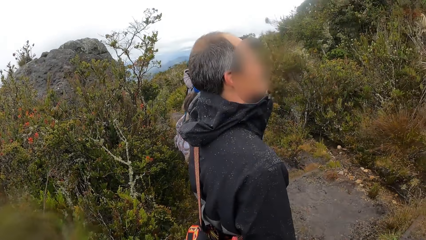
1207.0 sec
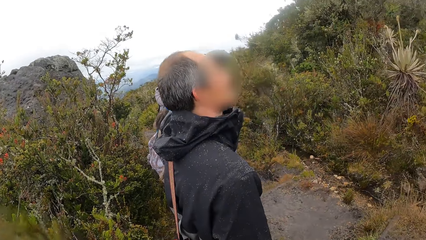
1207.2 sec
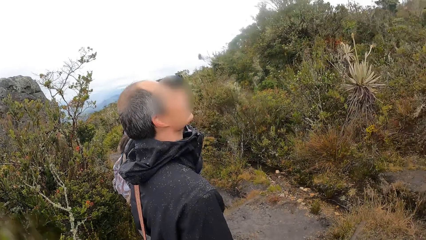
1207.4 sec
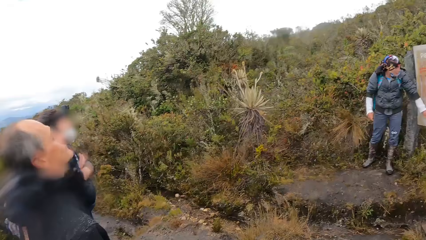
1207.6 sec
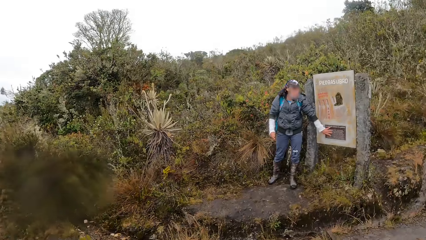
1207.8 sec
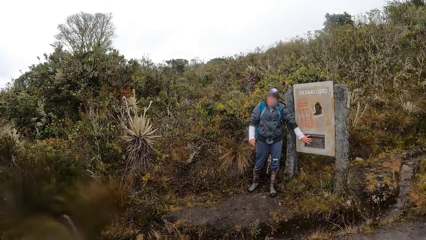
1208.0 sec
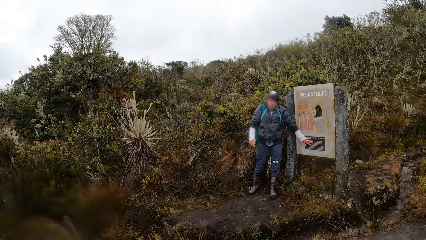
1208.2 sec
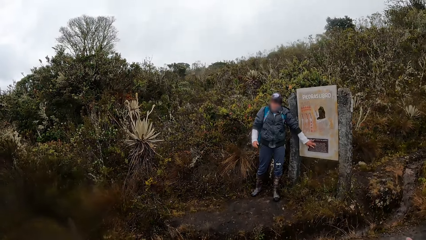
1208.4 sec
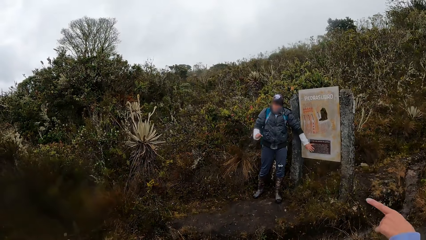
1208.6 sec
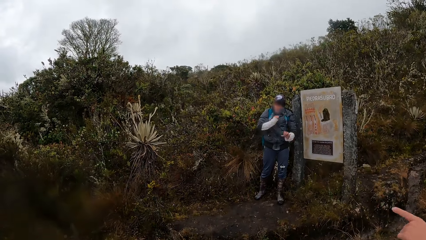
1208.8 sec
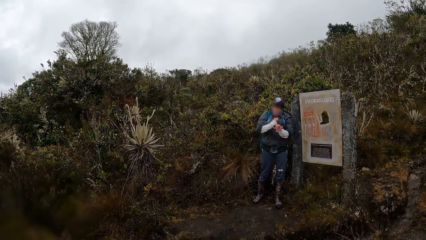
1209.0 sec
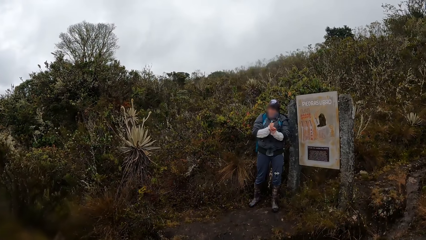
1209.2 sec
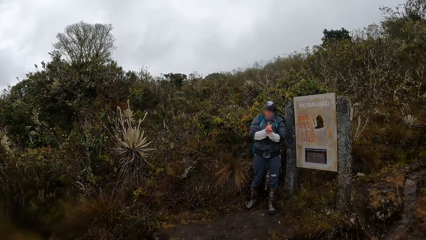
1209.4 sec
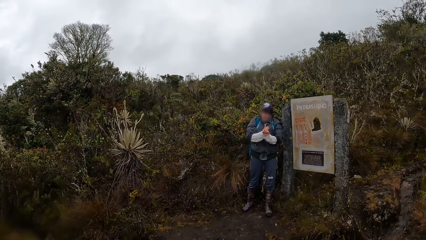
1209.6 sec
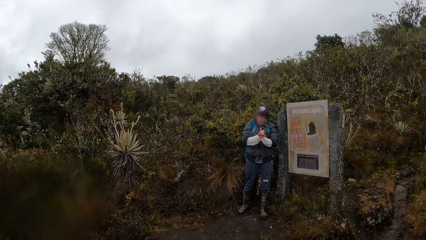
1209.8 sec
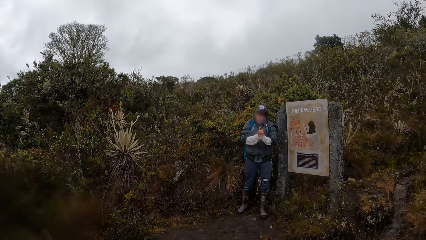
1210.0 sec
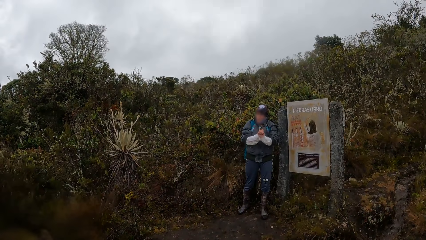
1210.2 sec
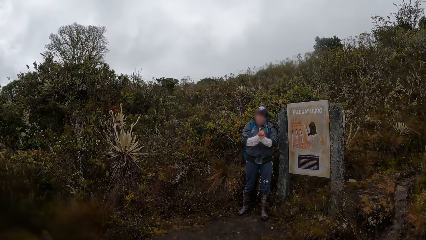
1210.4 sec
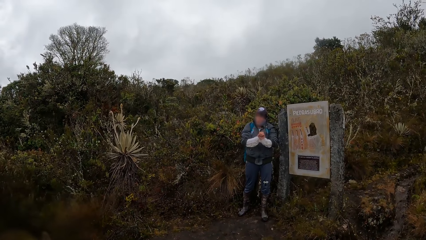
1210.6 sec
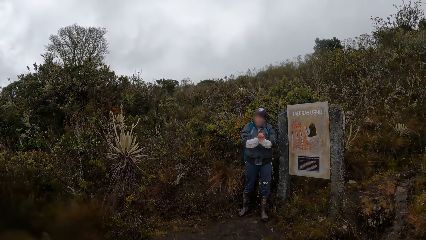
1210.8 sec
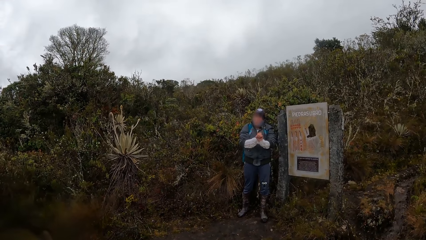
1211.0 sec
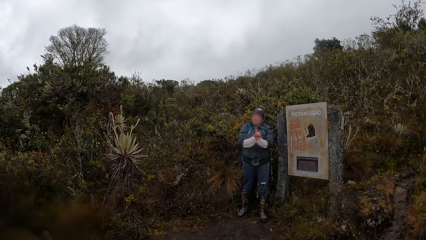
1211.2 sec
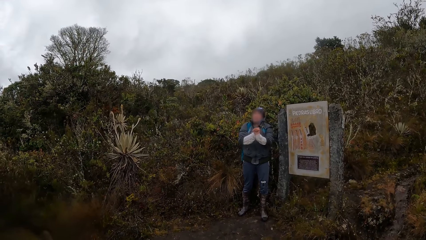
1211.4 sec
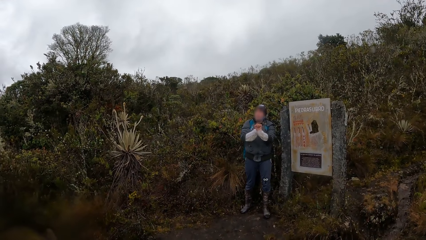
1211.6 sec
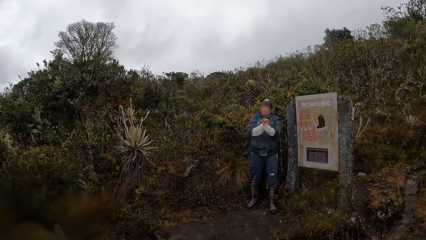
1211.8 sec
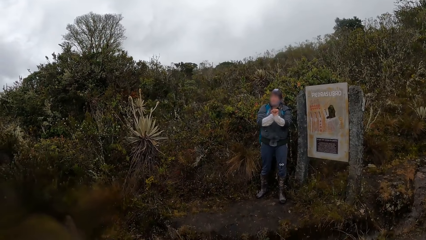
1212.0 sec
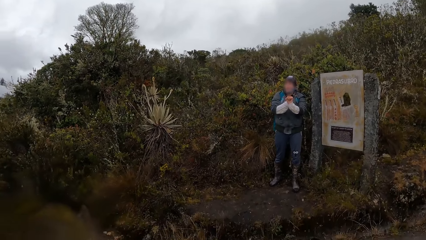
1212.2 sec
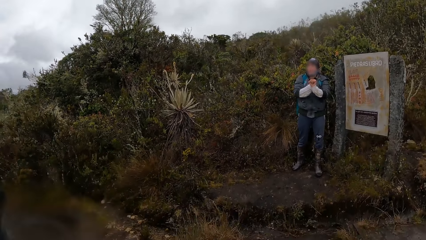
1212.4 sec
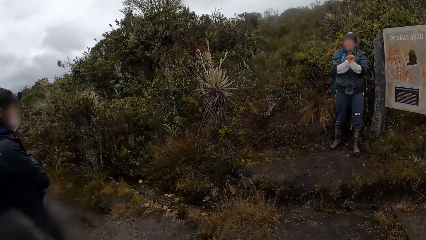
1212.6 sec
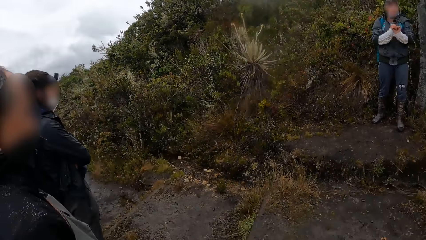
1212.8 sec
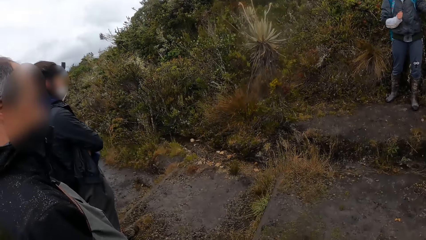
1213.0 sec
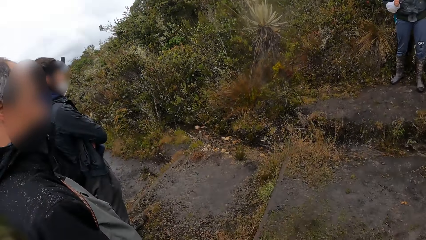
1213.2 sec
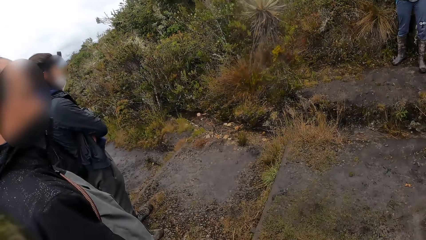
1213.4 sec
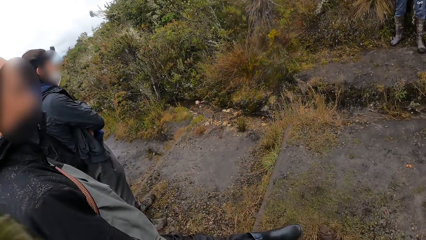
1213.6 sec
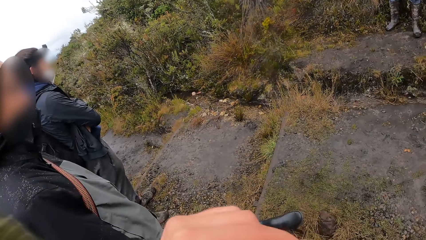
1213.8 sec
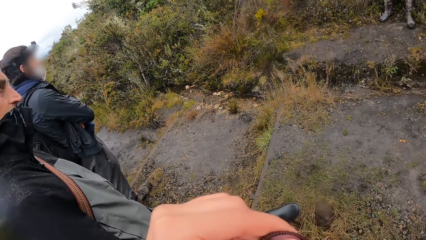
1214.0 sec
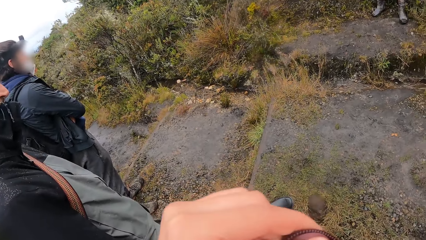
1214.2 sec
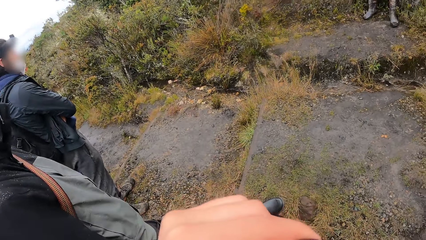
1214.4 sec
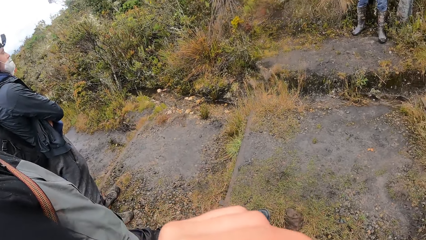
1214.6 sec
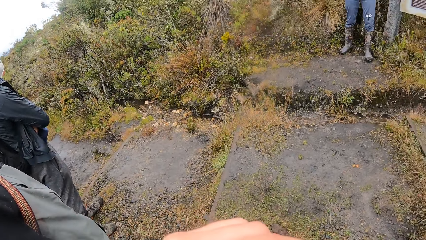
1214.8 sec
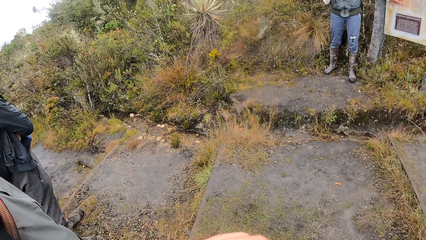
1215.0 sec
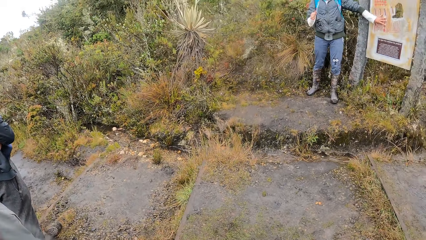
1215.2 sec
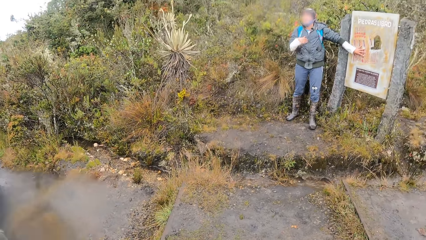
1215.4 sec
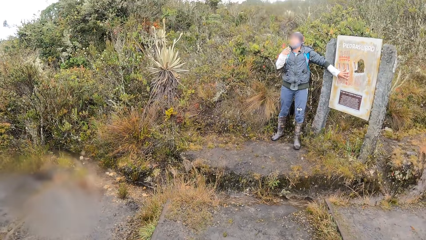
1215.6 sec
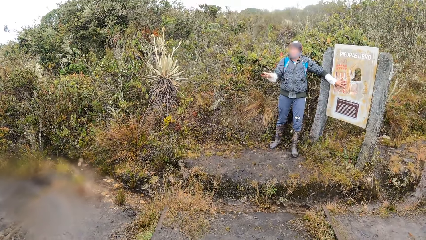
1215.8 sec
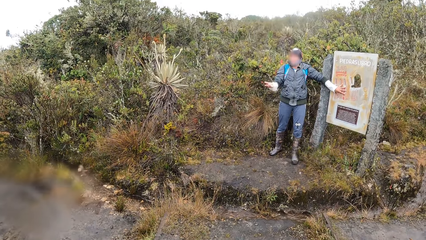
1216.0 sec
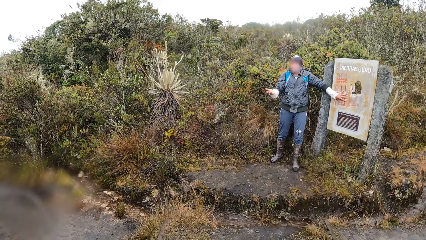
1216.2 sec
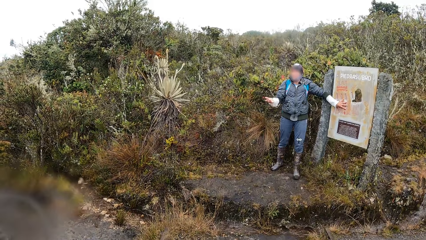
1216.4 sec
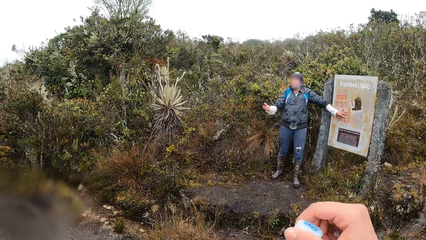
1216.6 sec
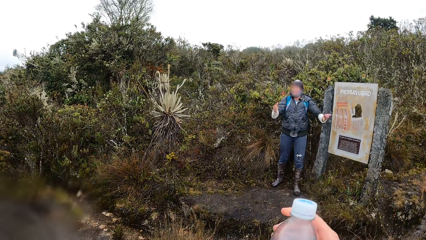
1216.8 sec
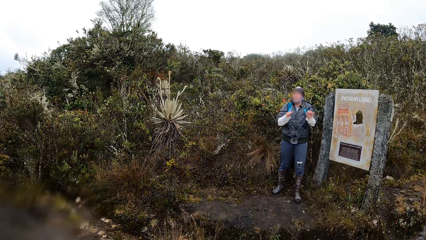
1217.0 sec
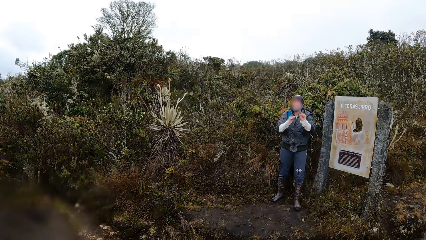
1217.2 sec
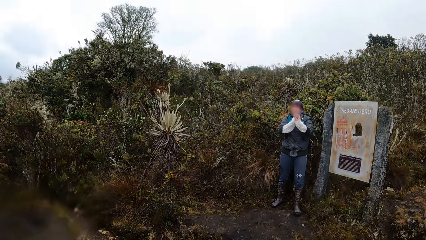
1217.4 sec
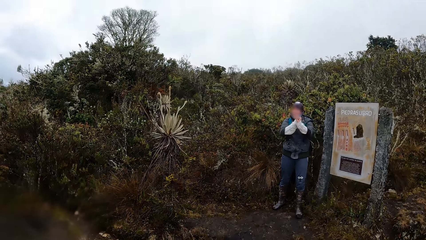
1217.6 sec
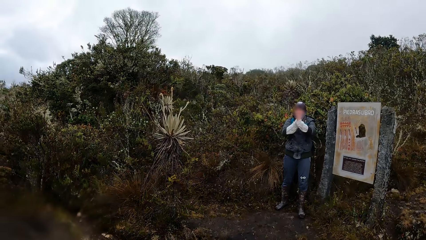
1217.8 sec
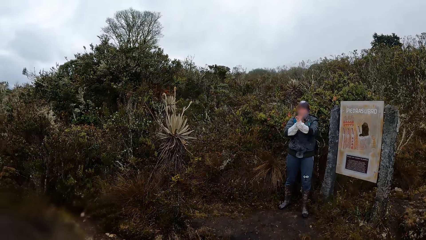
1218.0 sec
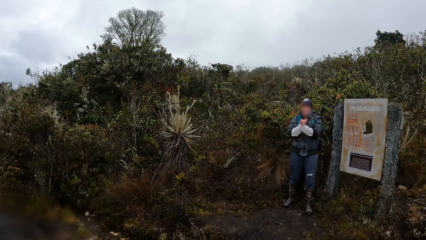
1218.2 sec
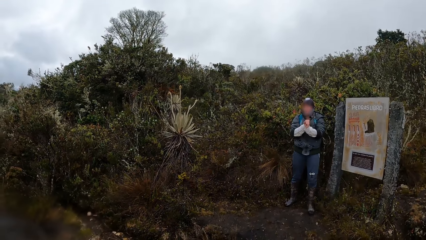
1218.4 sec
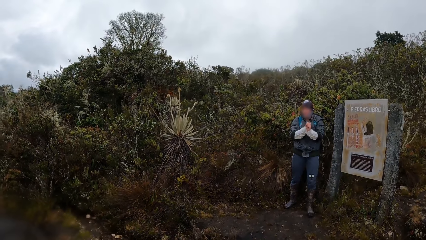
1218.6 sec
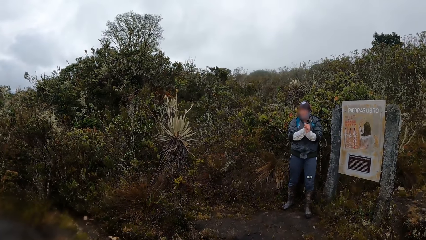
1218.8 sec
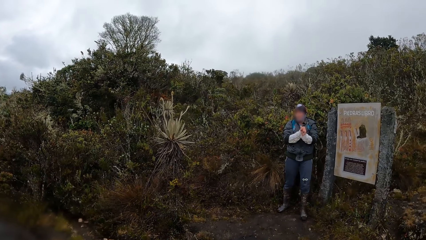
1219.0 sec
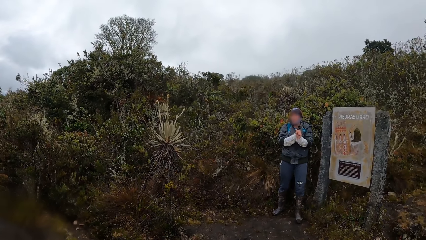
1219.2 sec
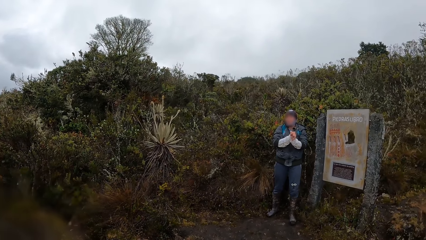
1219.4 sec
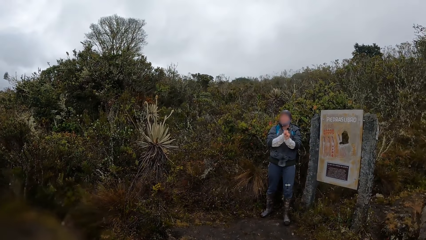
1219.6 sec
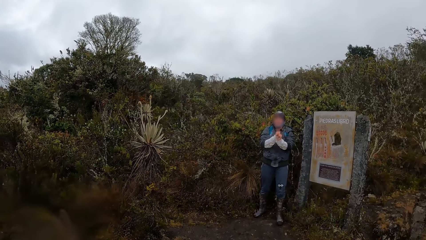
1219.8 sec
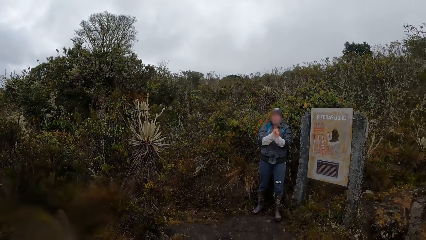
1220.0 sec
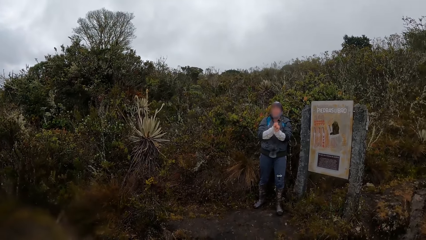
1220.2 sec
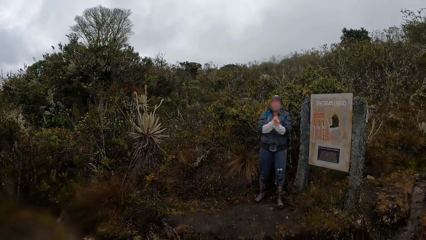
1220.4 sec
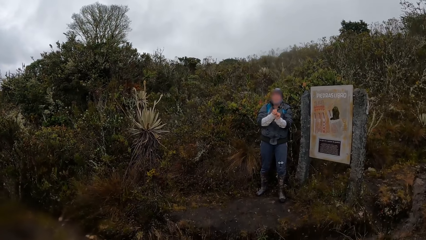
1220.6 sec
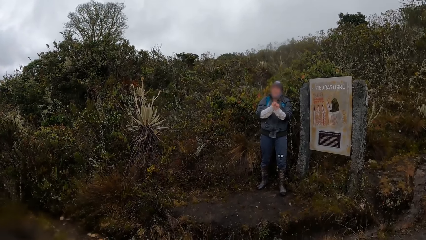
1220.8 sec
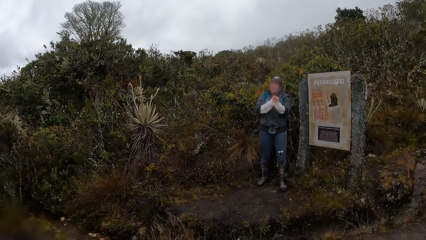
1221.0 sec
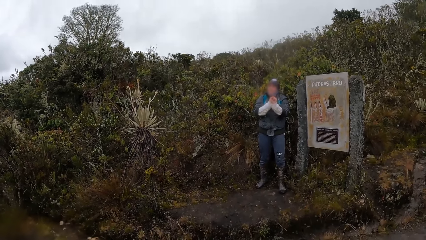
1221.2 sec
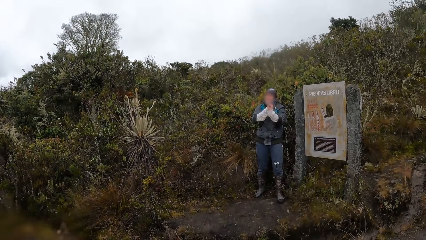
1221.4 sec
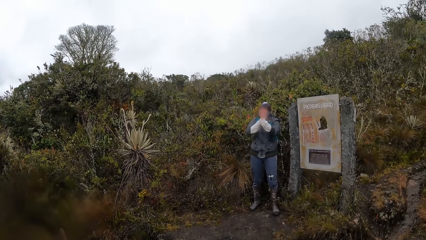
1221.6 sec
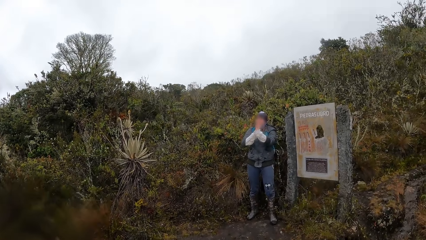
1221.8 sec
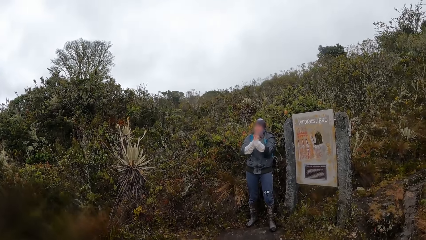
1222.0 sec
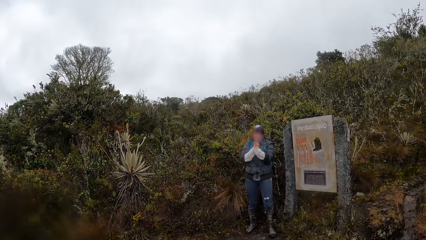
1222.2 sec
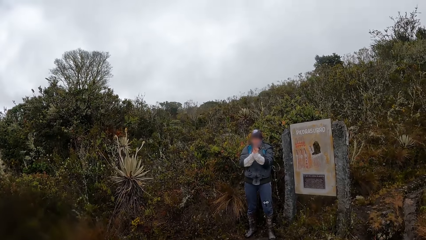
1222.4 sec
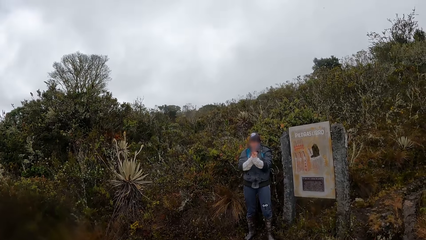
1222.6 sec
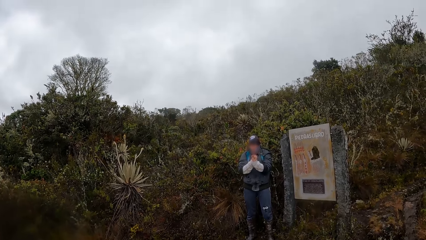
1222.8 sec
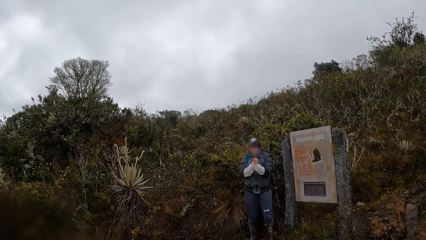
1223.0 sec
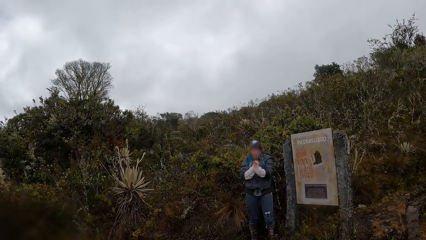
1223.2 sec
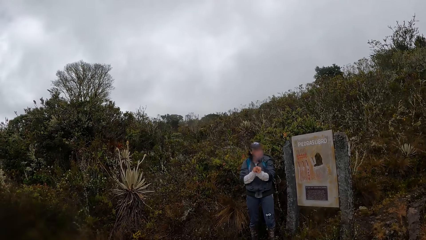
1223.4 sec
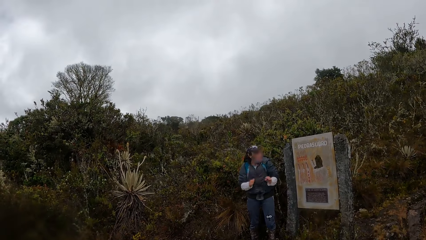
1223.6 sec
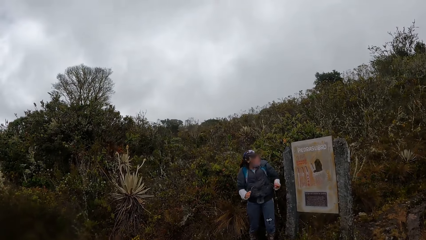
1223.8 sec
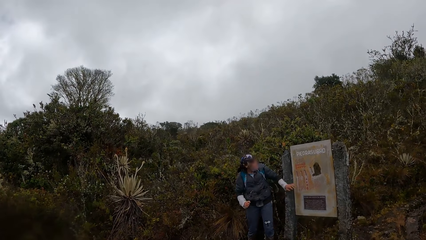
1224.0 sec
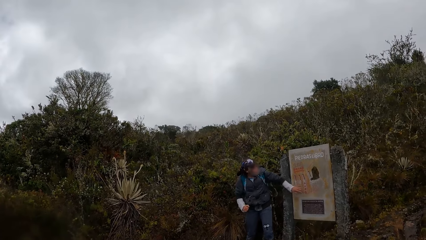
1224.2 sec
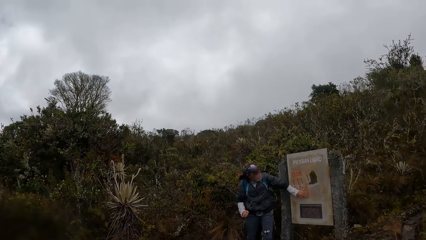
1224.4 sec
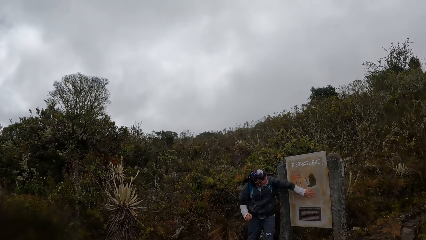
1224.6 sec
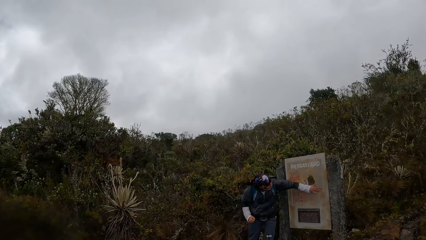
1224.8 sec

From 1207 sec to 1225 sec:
A man points at something. The camera wearer points at something. The man does something, holds hands together, and points at something. The camera wearer does something. The man moves hands. The camera wearer moves hands. The man moves hands together and does something.
